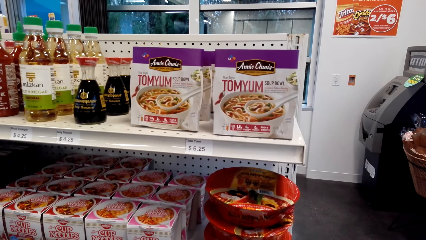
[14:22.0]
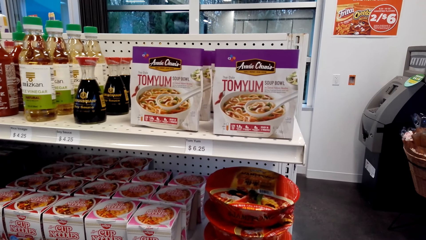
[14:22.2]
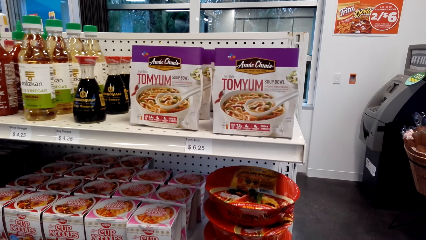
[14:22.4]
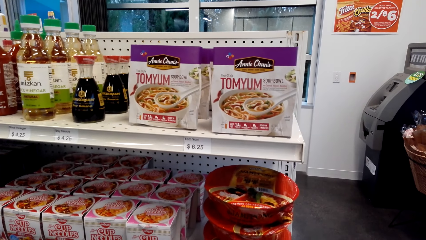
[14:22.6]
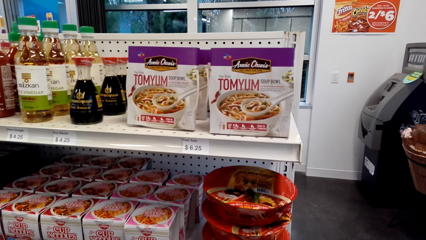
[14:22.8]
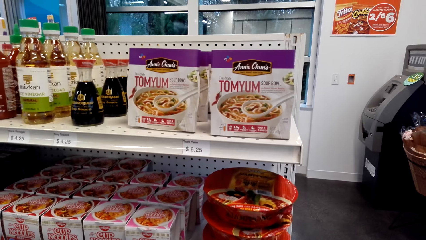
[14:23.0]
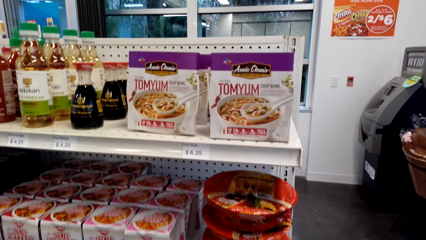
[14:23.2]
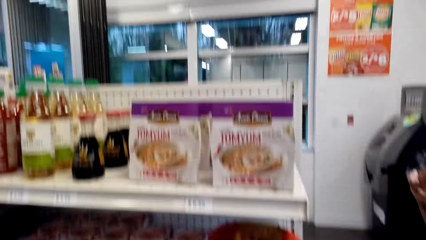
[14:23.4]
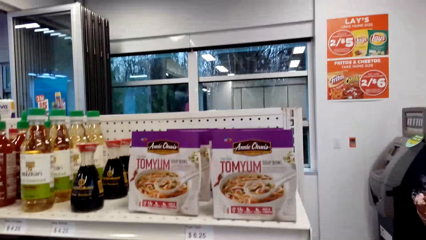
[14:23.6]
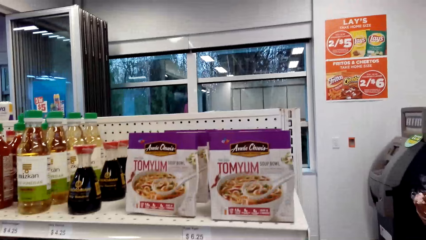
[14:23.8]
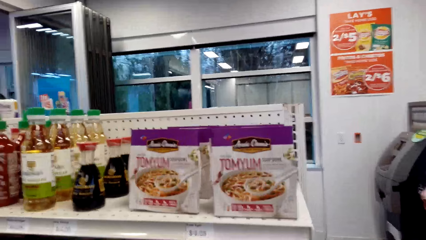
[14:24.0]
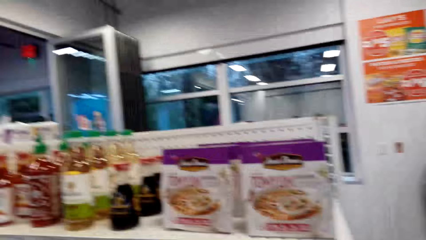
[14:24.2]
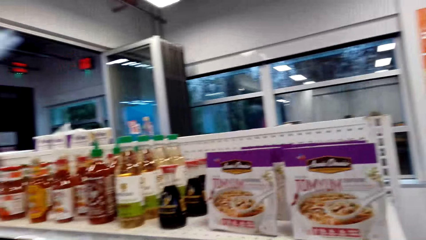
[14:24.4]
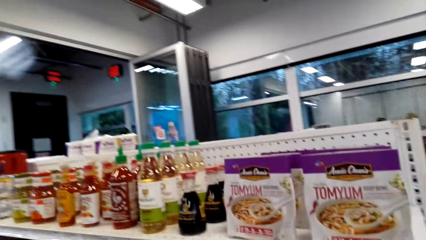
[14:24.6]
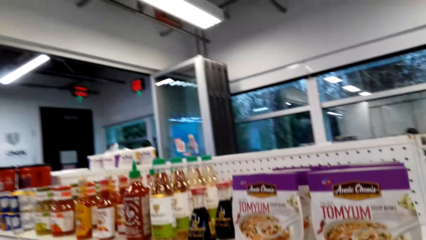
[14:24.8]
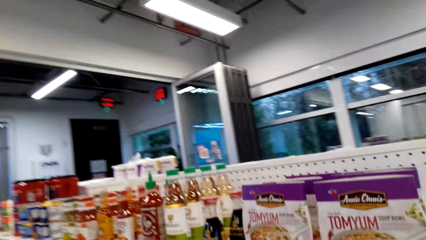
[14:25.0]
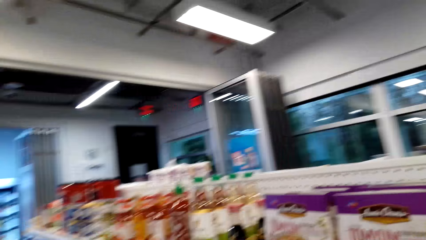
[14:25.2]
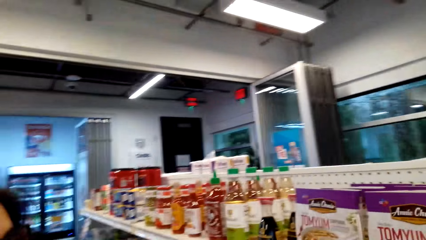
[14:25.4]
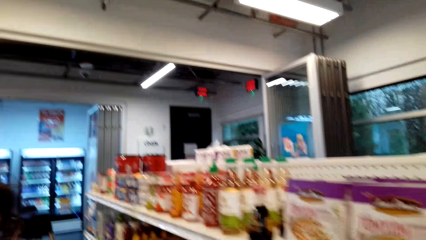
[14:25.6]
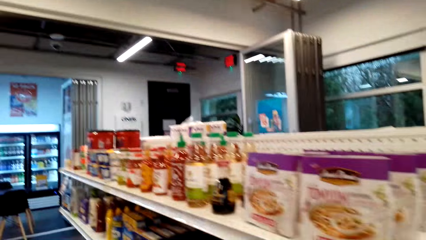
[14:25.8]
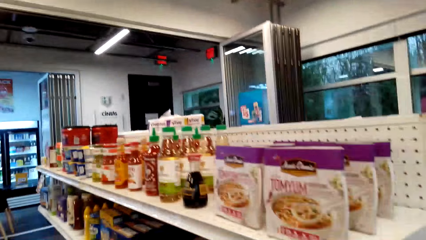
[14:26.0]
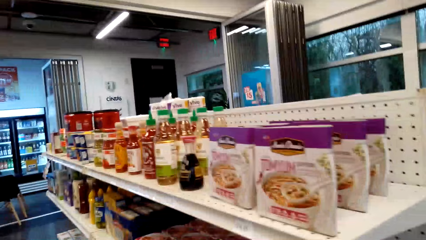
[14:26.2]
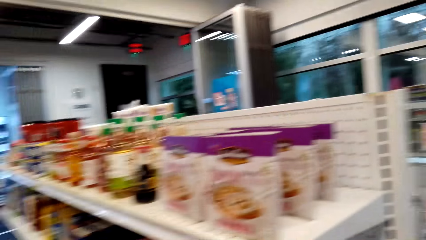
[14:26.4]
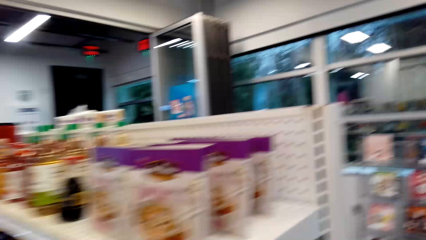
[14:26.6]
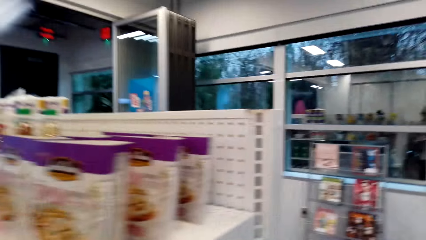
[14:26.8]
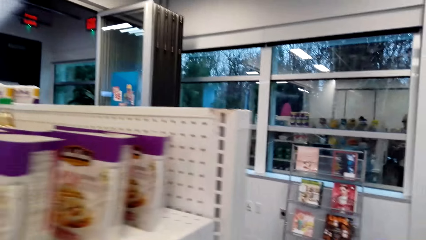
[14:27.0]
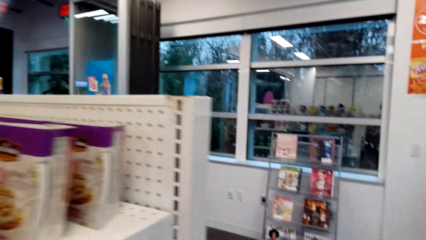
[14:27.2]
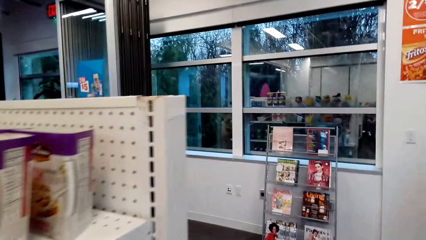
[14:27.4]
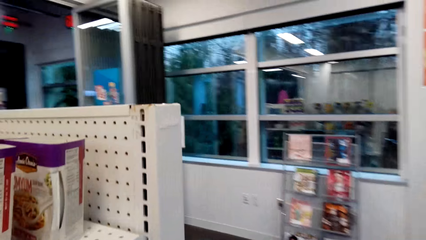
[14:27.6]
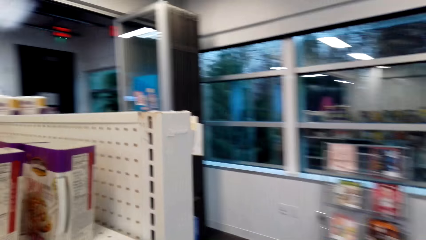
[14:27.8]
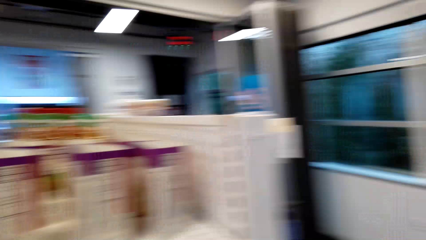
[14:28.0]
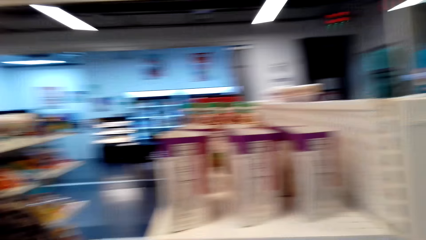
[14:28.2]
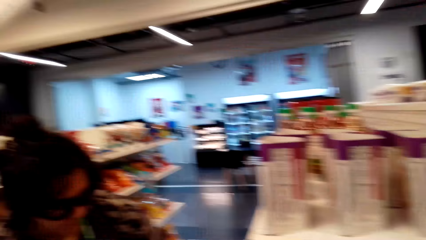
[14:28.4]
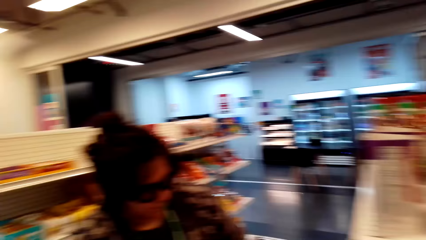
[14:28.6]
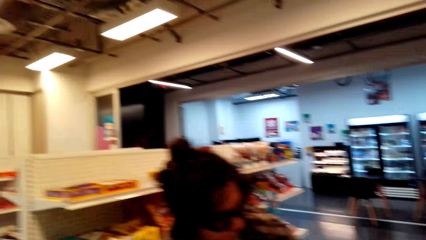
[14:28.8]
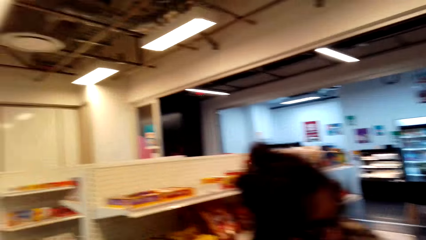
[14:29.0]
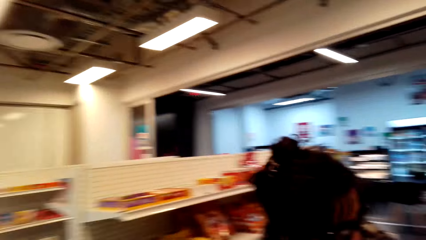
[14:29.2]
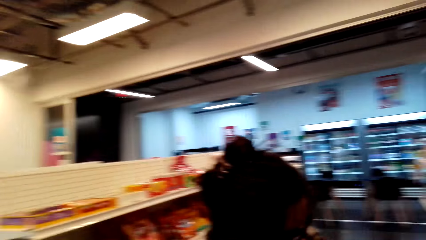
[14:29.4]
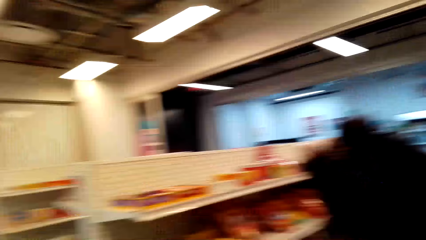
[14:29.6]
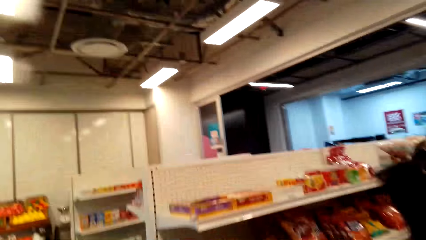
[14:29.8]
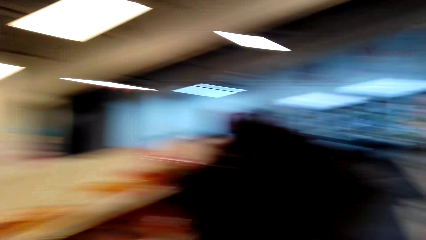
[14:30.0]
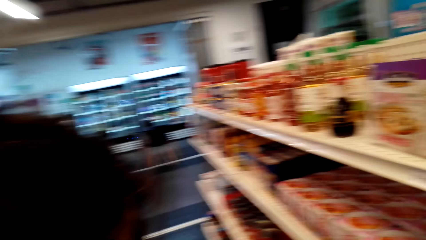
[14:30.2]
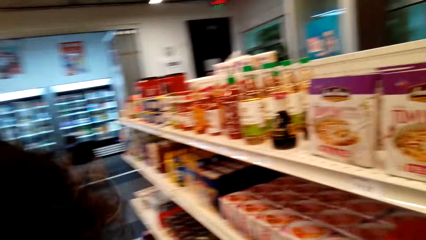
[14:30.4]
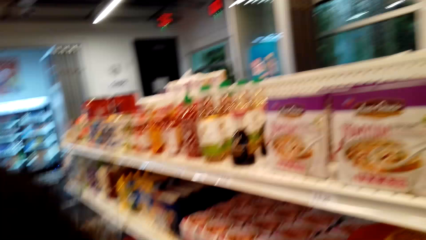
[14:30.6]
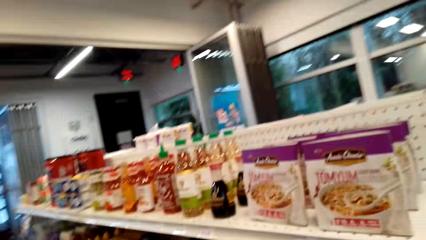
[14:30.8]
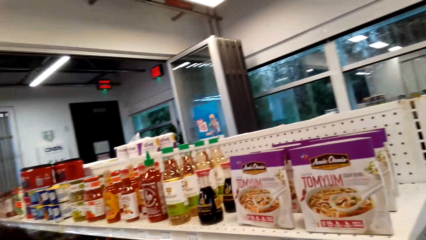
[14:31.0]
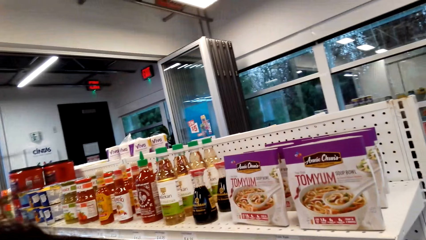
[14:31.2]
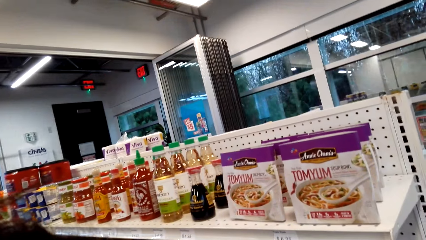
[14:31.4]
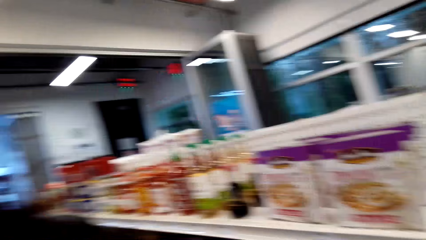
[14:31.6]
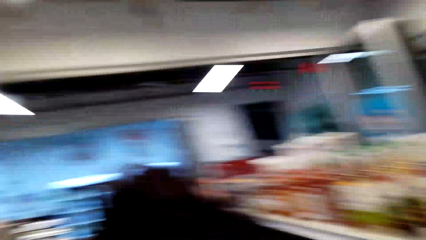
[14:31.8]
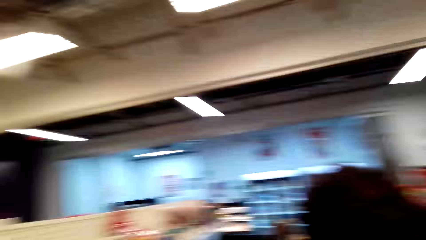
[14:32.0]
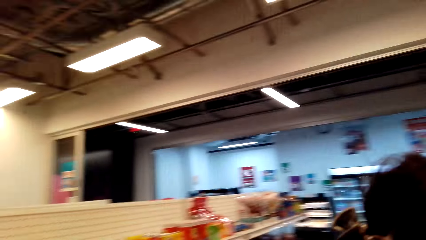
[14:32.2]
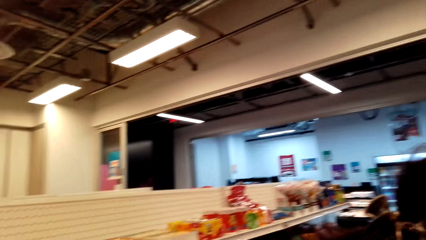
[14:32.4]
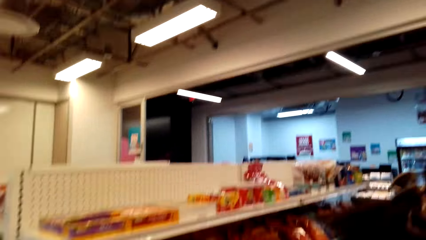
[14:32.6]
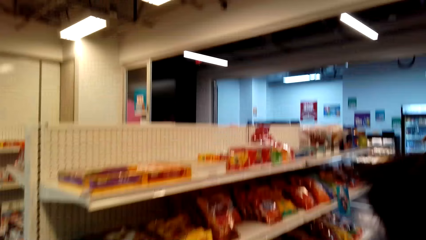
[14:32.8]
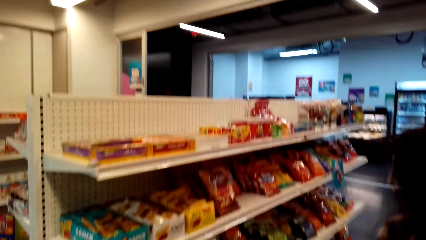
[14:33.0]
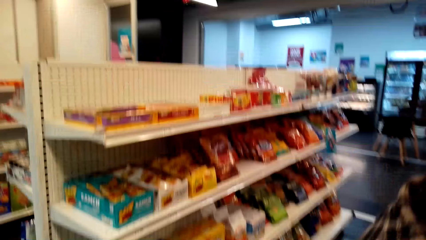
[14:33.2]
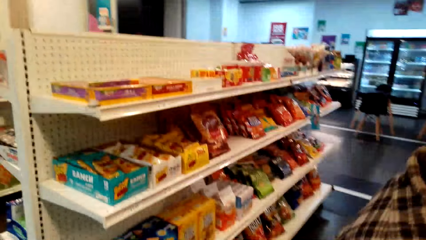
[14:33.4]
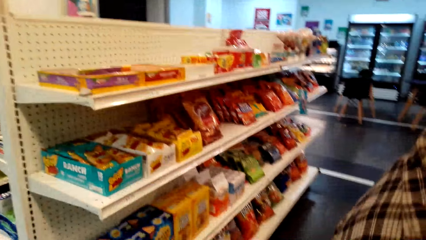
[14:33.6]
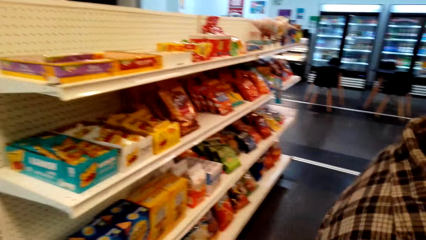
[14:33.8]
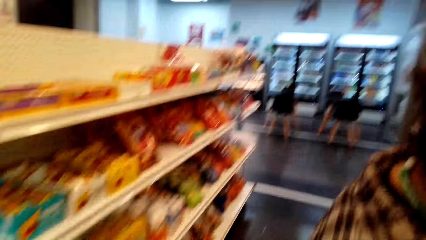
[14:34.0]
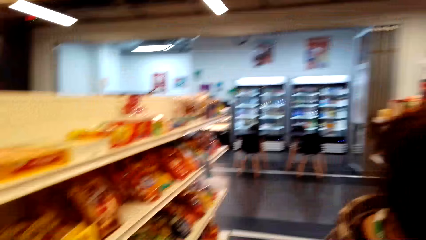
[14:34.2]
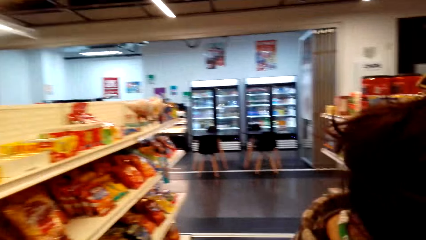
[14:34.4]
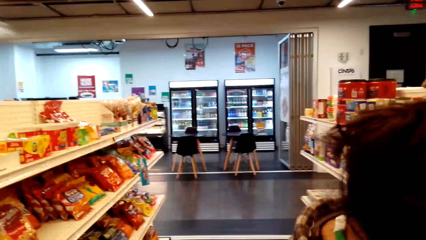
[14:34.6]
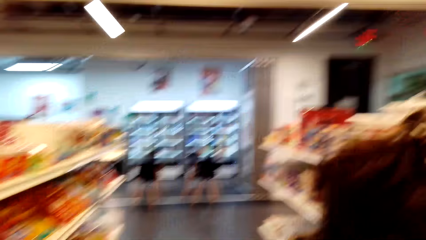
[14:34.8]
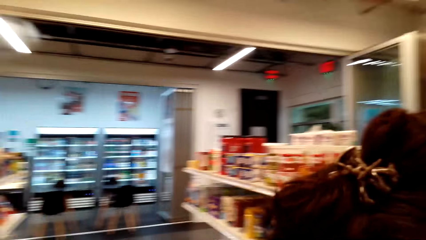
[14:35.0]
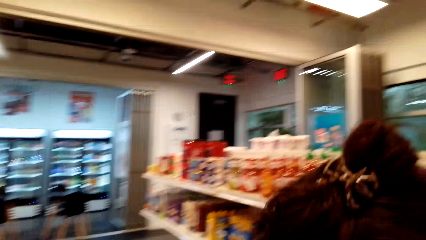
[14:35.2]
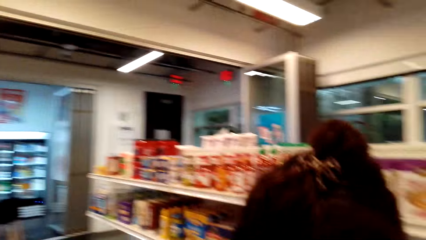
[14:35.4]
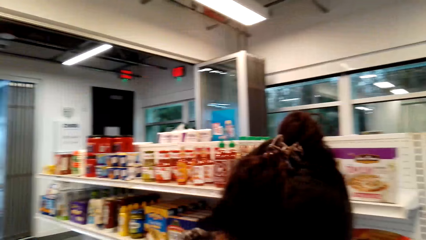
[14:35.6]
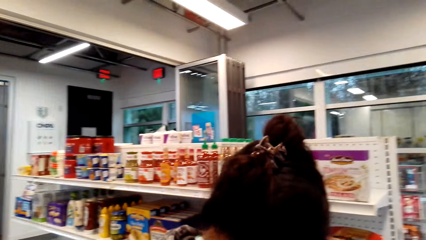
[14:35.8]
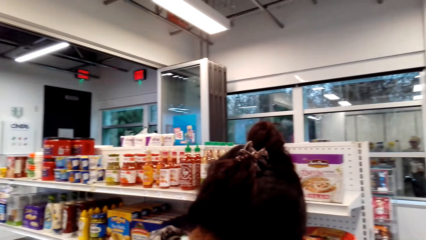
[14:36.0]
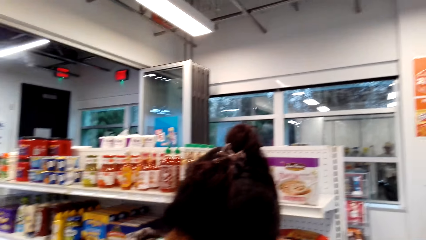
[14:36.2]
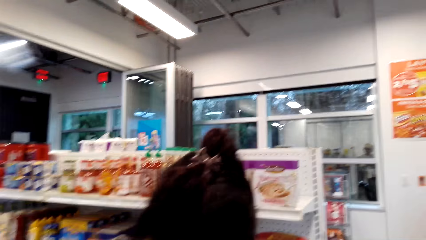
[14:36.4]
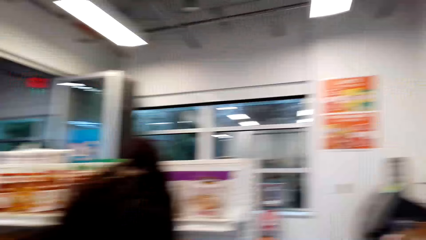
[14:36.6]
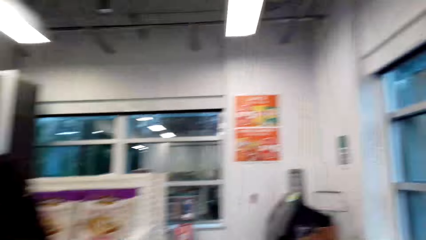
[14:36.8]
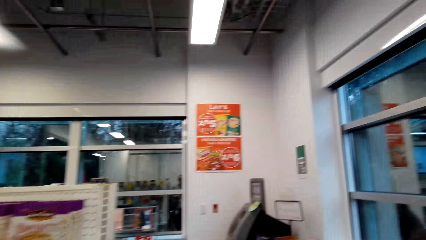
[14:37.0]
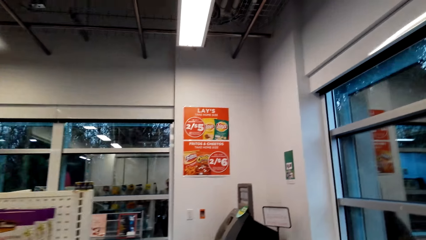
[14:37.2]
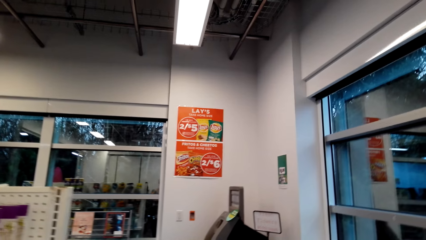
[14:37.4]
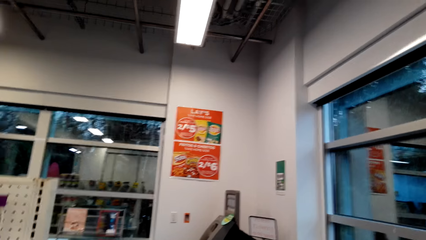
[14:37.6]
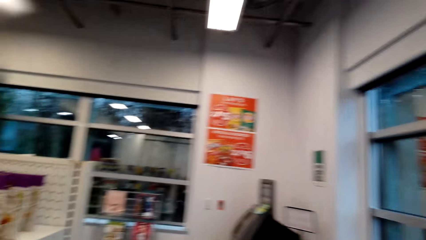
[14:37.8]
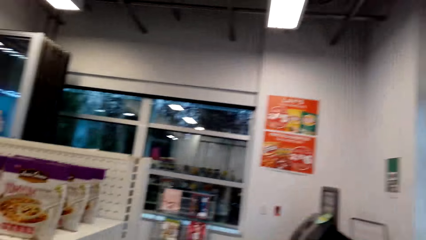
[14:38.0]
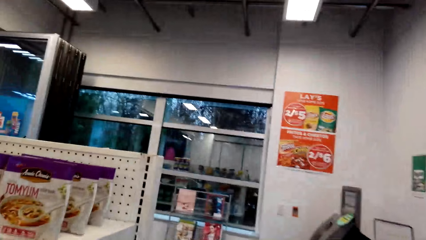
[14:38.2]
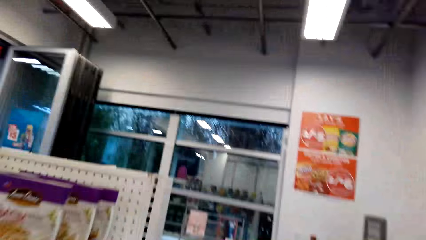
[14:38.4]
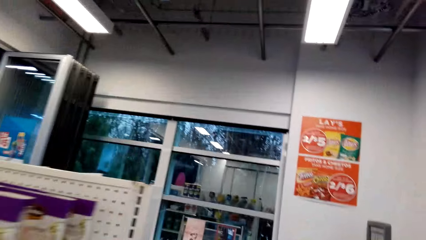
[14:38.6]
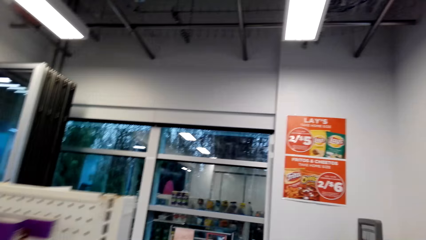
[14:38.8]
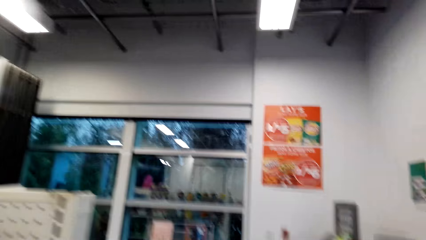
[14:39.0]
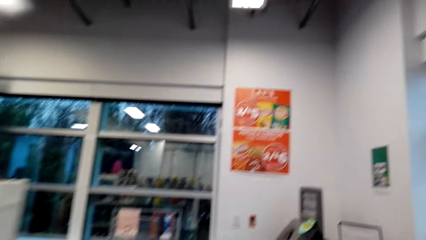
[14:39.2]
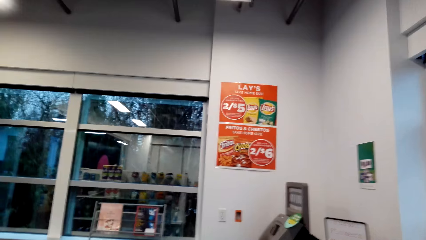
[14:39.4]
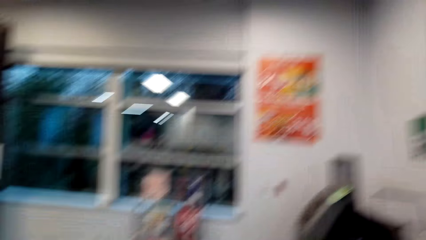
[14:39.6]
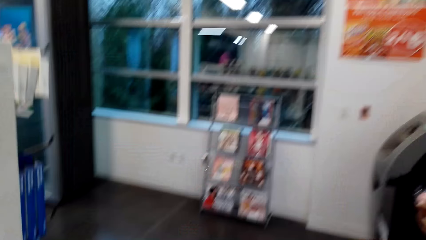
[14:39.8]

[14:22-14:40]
The camera wearer walks along the shelf in the store. They look around. A lady walks closer to the camera wearer. The camera wearer stands beside the lady on the store floor. They stare round in the store shelves. The lady walks closer to the shelf. The camera wearer walks in the store.
